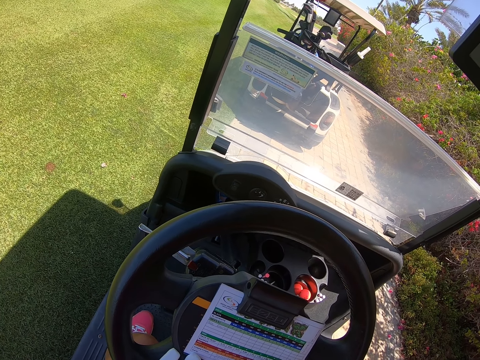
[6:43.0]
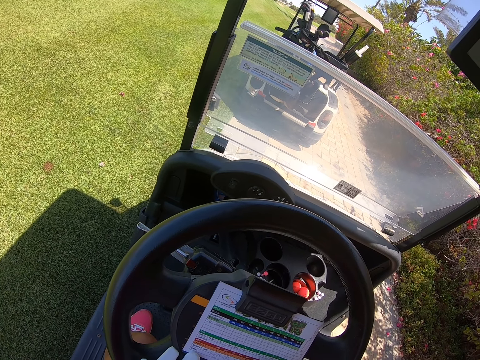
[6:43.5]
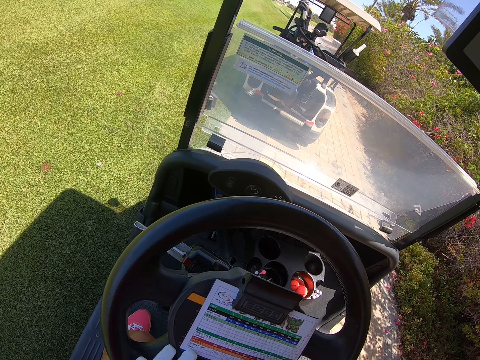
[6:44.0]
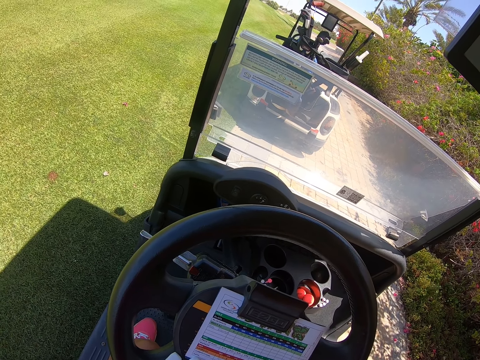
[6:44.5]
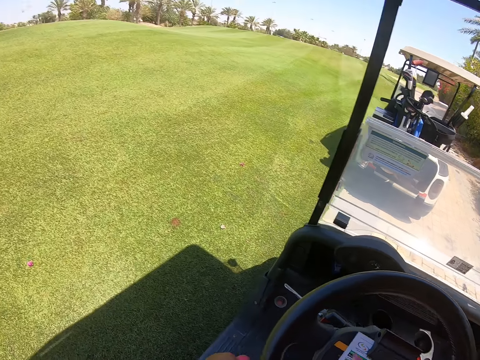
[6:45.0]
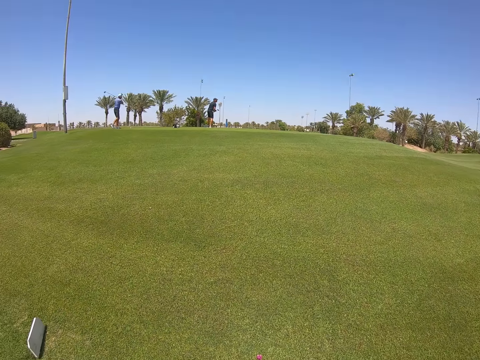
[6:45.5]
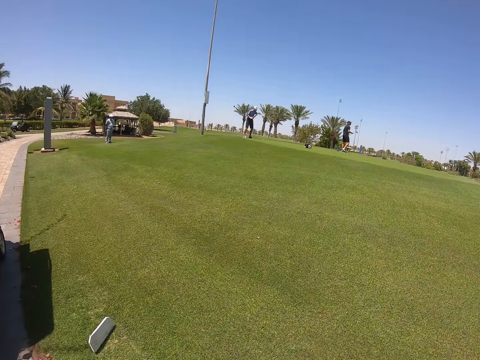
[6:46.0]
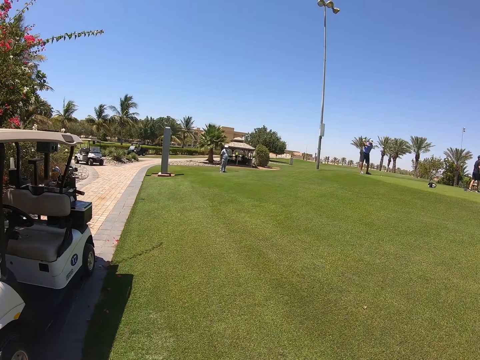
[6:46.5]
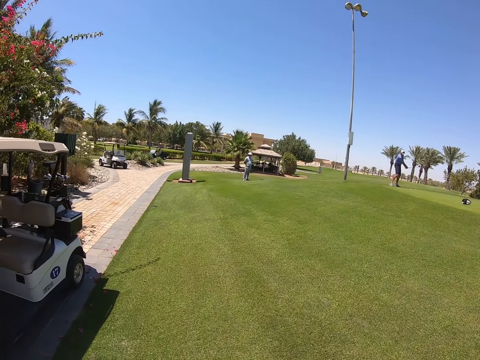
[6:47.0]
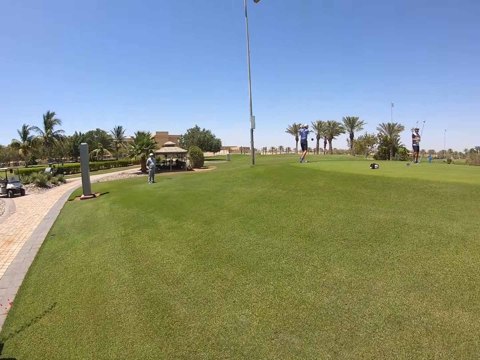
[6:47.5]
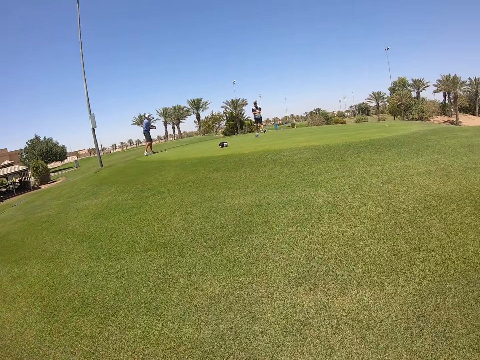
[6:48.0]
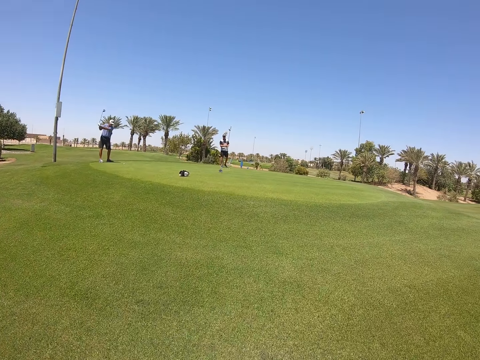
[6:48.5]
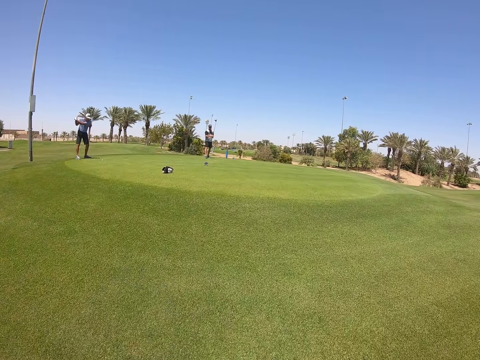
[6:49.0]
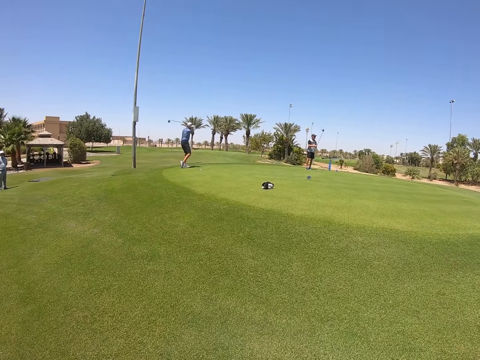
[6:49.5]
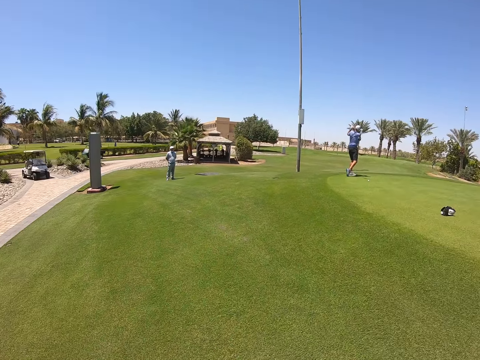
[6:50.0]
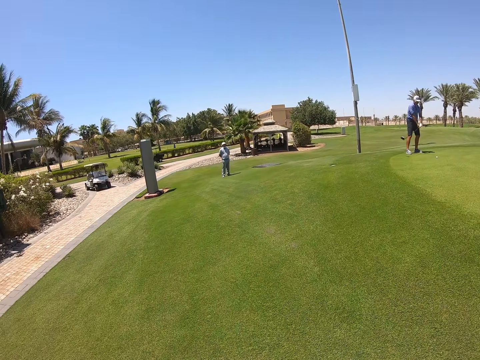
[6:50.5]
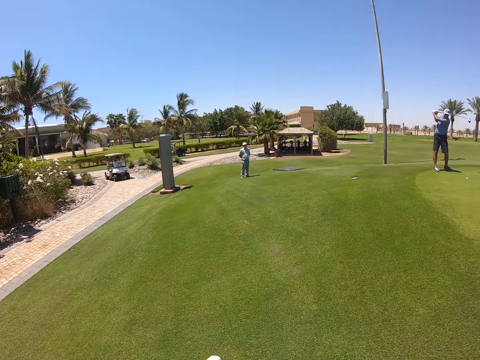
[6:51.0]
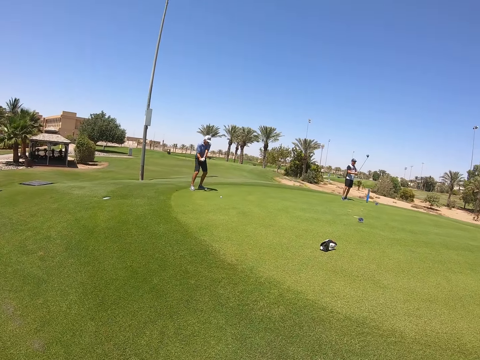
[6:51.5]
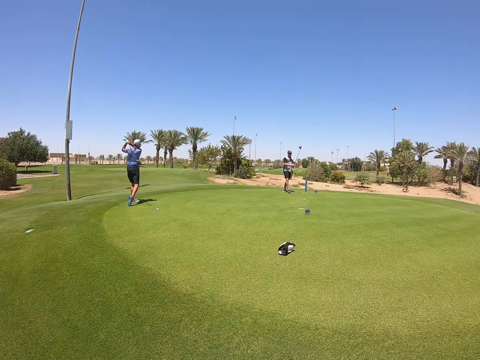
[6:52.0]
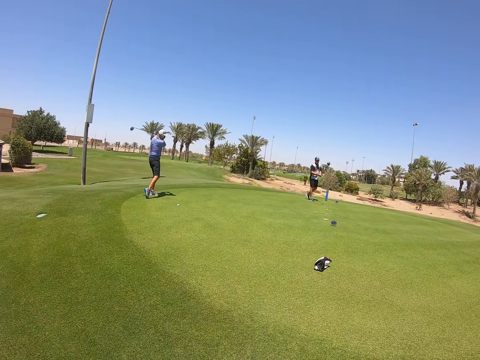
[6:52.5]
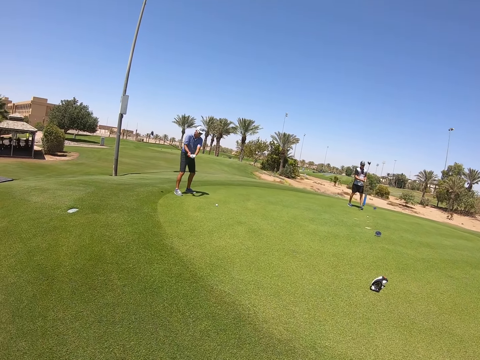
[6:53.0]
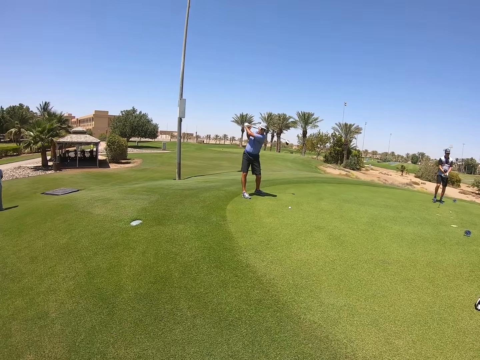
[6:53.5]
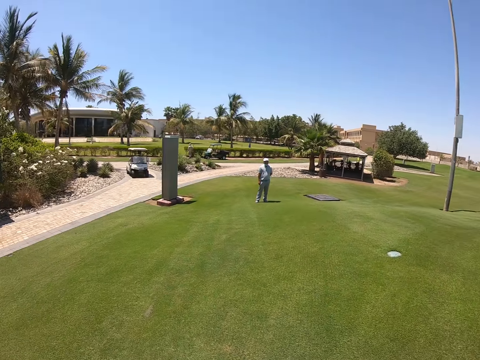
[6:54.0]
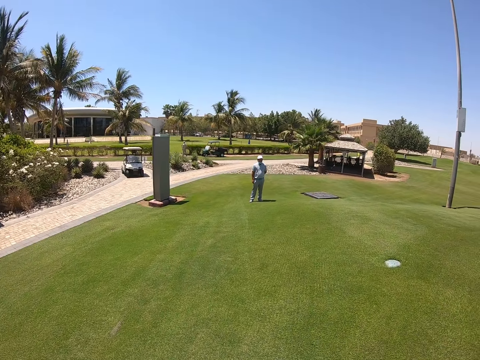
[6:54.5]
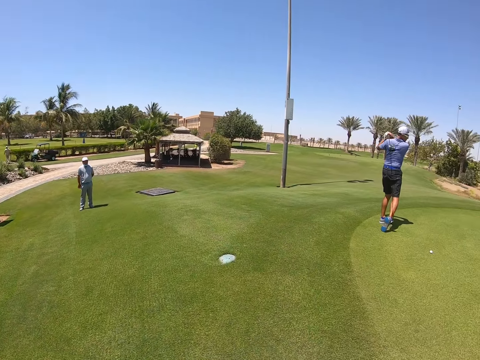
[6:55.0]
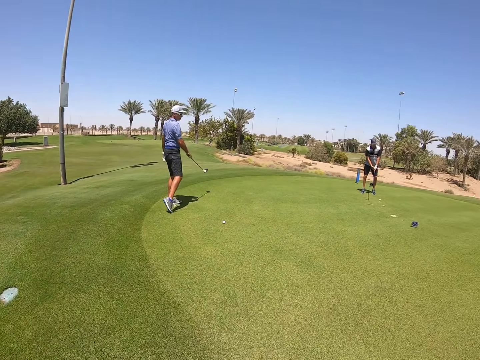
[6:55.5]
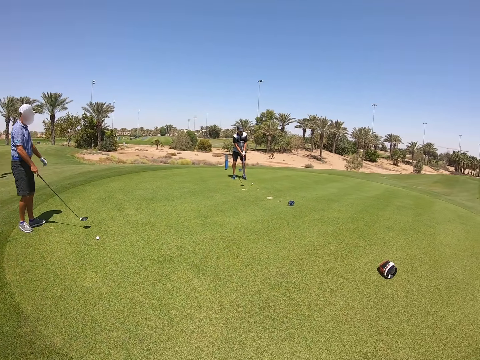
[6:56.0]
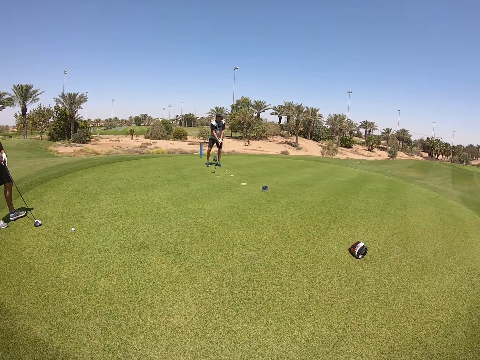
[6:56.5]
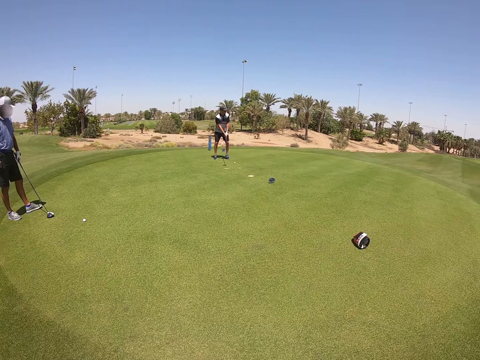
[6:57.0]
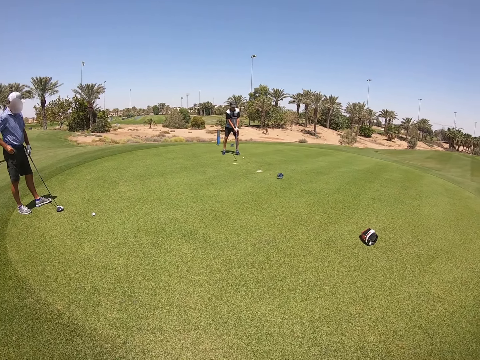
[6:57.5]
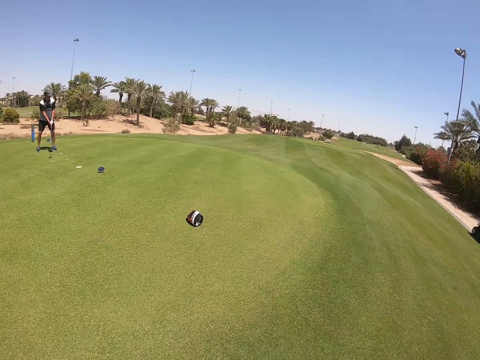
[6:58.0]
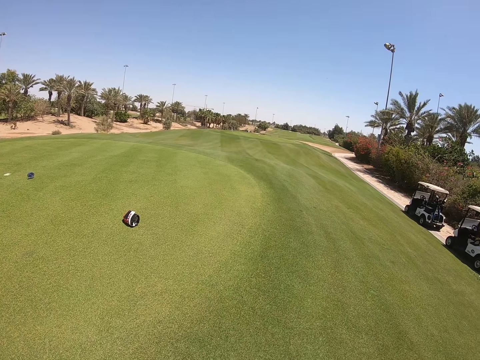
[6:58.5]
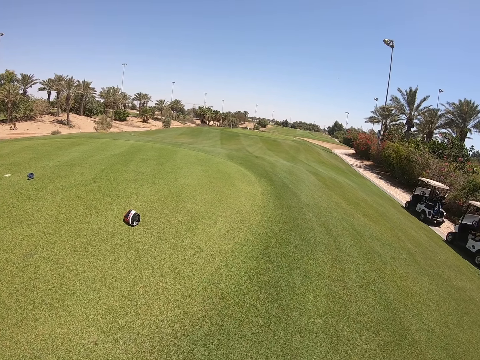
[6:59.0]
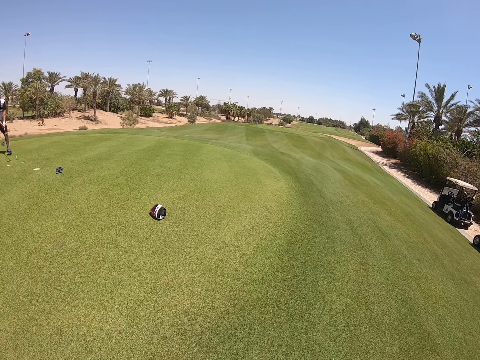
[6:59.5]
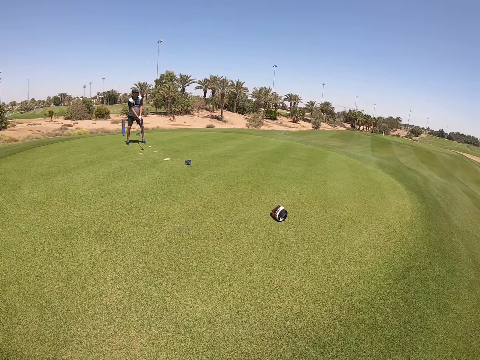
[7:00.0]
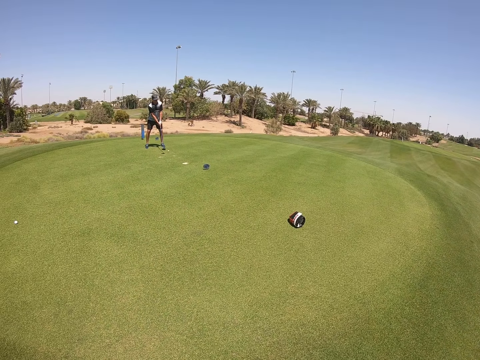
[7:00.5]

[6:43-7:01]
The camera wearer gets out of the golf cart. They walk on the grass. They stand on the grass. They look around.

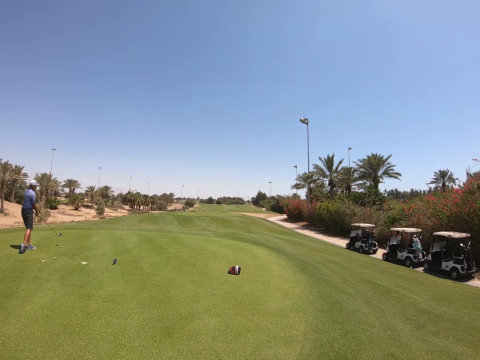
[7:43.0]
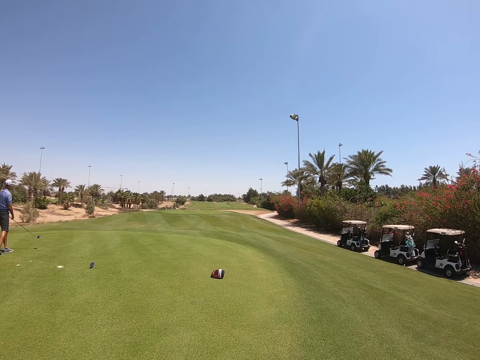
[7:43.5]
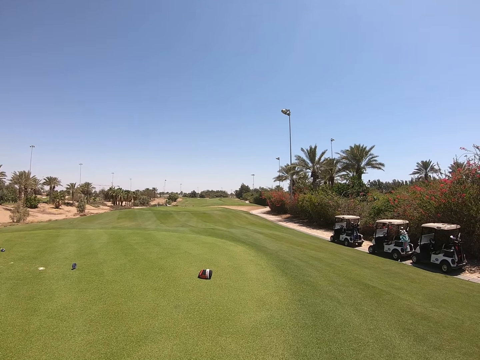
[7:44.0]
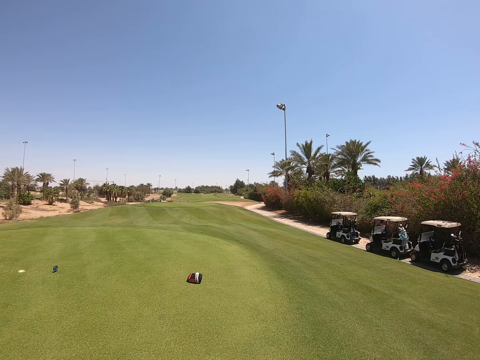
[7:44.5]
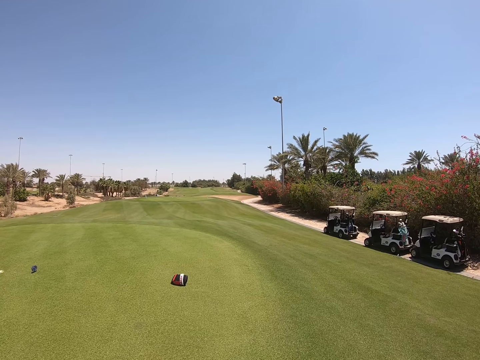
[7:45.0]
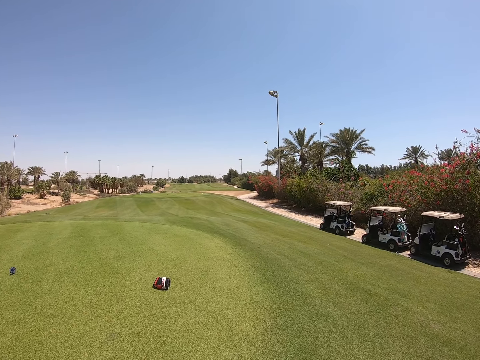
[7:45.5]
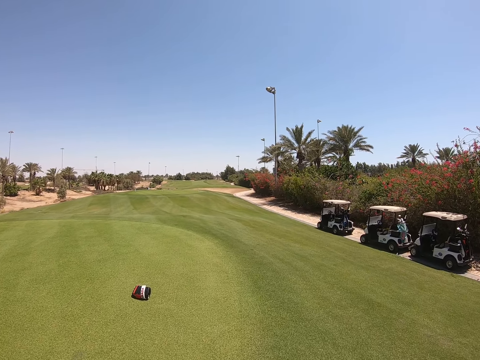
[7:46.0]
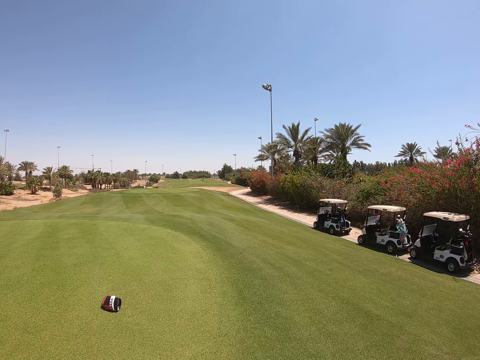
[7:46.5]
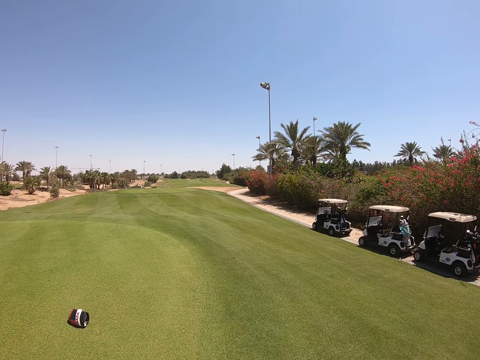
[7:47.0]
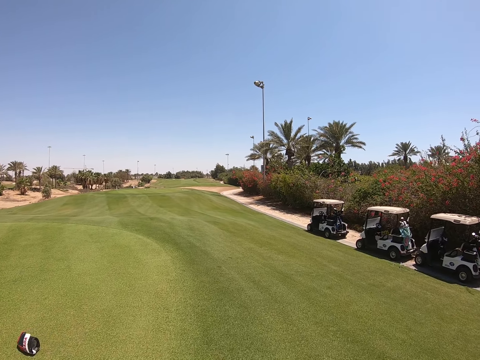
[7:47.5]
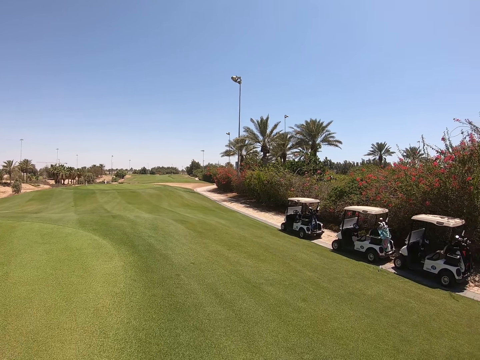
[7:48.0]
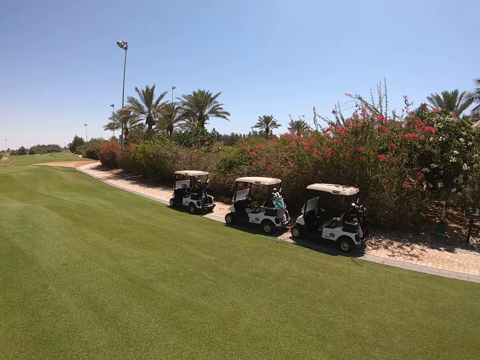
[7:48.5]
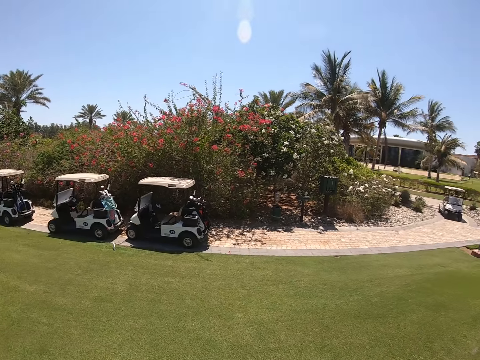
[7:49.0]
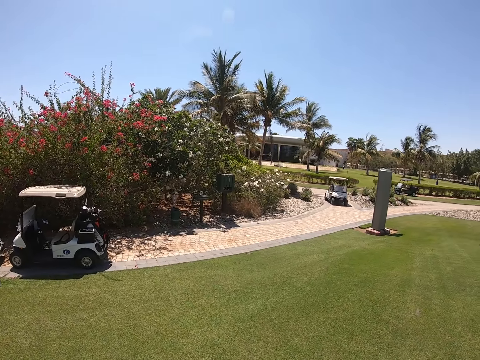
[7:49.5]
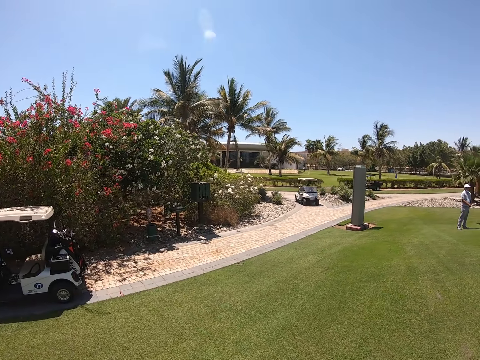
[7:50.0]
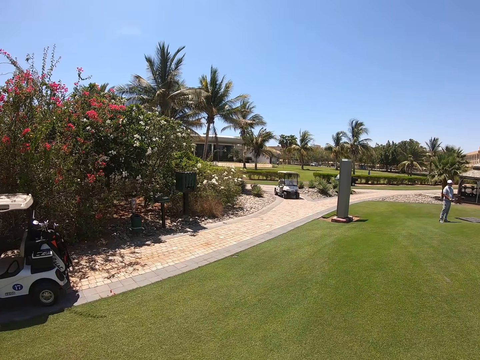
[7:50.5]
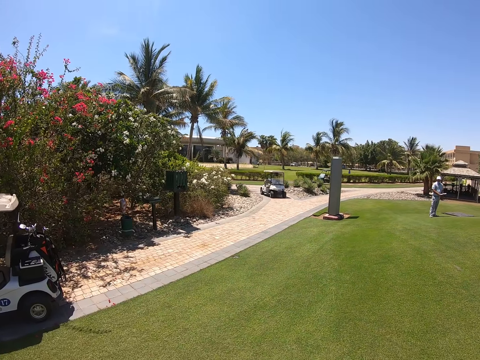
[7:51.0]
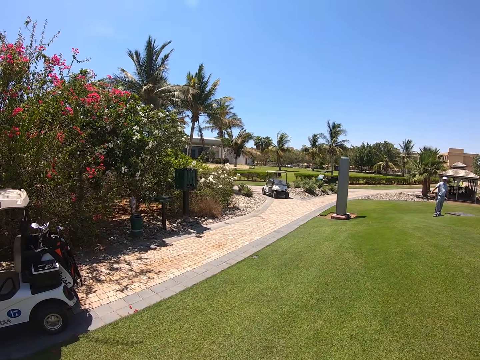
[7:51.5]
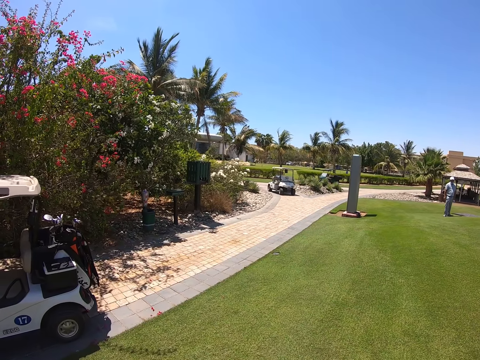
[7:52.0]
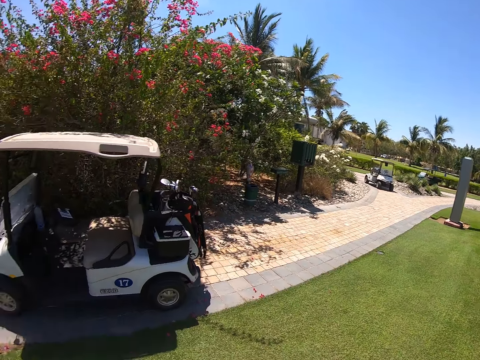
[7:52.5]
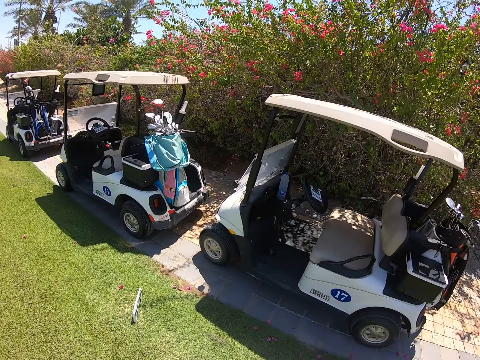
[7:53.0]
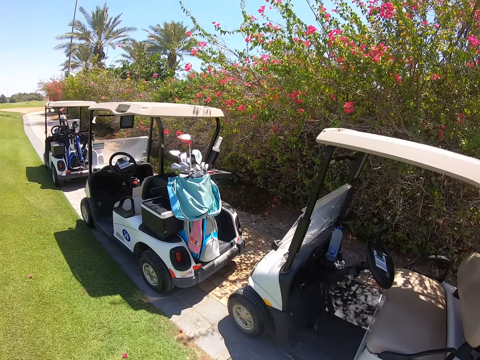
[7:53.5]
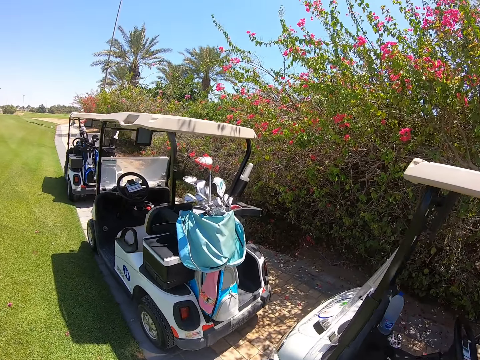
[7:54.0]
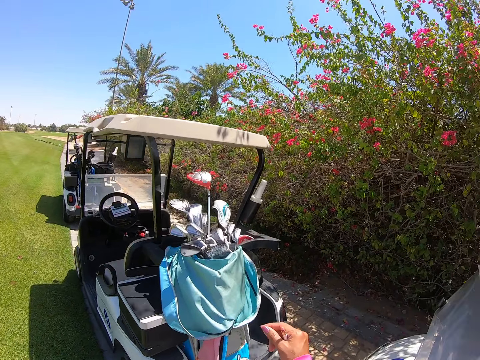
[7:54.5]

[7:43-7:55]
The camera wearer walks on the grass. They walk.
